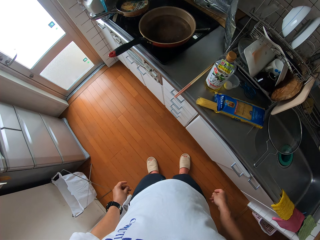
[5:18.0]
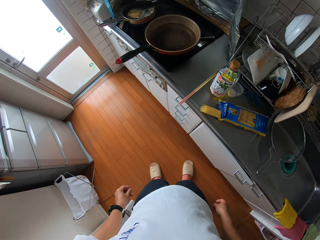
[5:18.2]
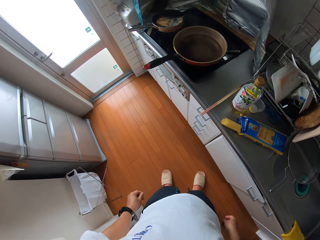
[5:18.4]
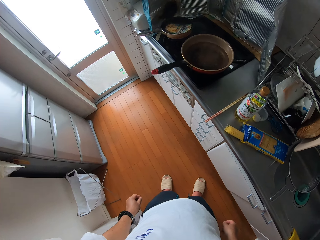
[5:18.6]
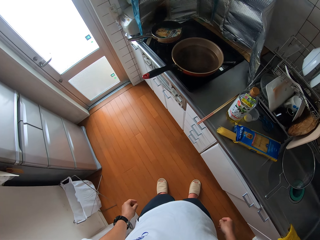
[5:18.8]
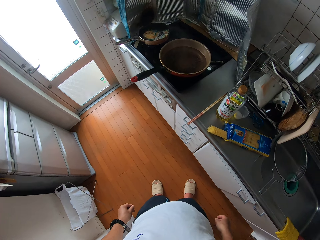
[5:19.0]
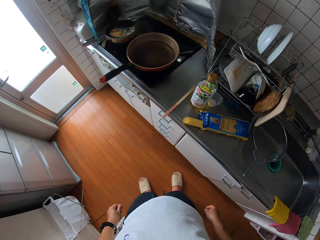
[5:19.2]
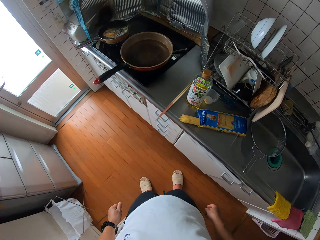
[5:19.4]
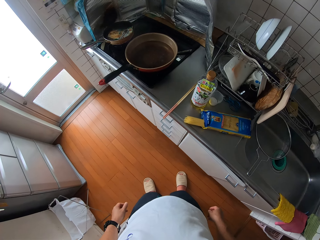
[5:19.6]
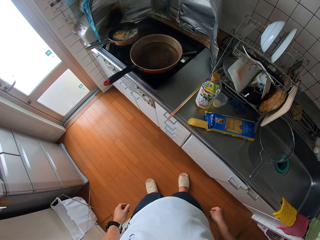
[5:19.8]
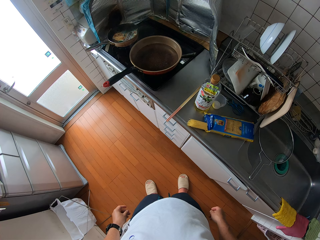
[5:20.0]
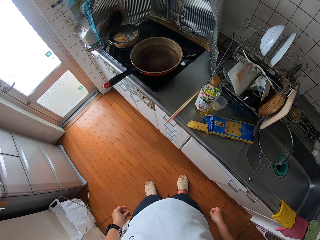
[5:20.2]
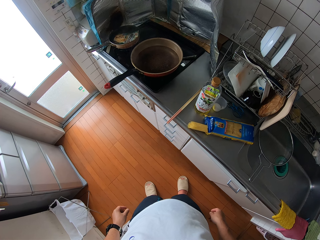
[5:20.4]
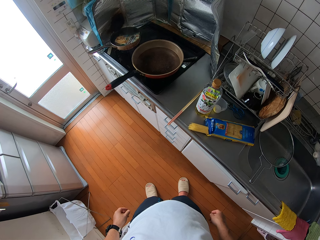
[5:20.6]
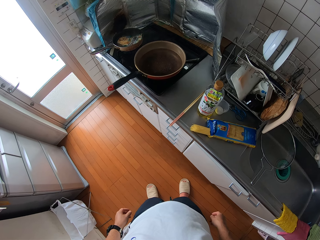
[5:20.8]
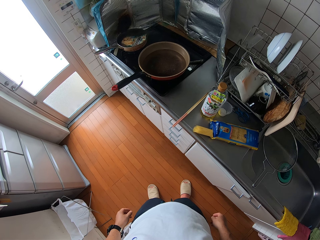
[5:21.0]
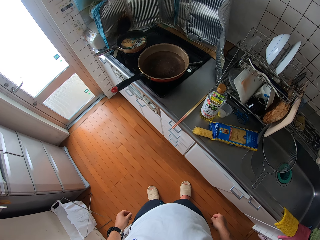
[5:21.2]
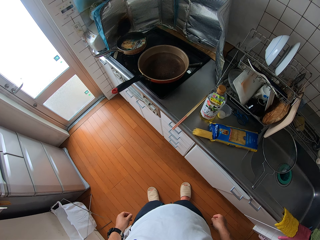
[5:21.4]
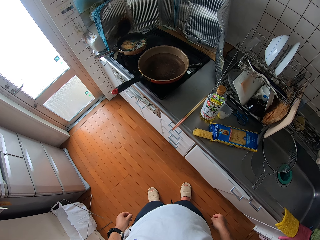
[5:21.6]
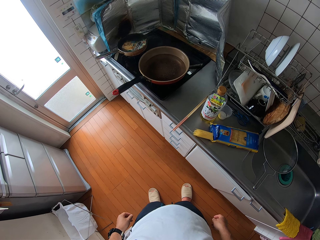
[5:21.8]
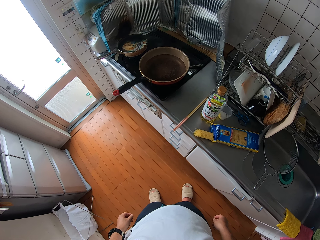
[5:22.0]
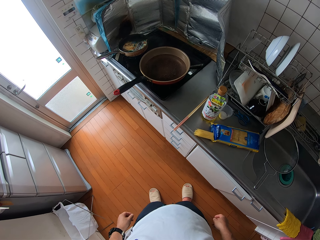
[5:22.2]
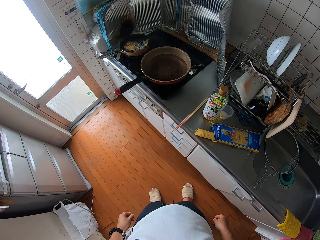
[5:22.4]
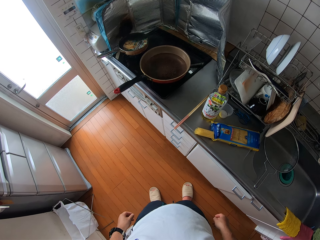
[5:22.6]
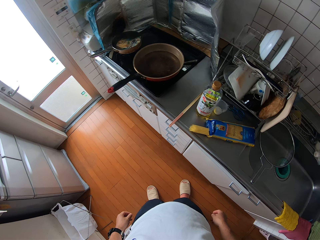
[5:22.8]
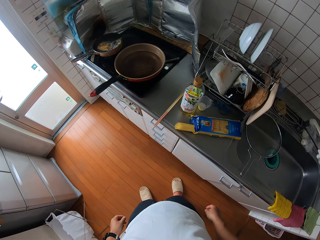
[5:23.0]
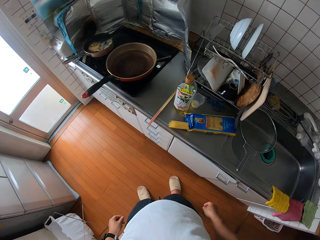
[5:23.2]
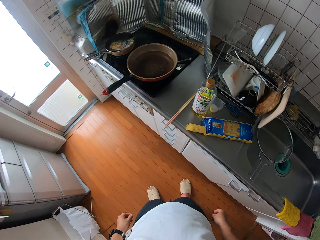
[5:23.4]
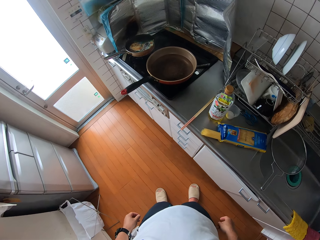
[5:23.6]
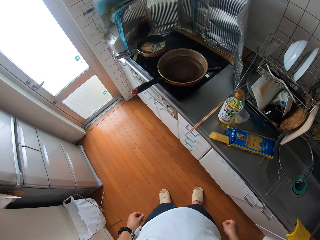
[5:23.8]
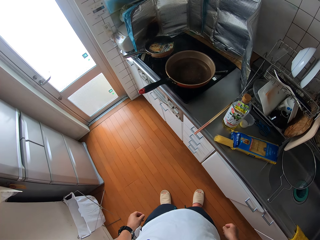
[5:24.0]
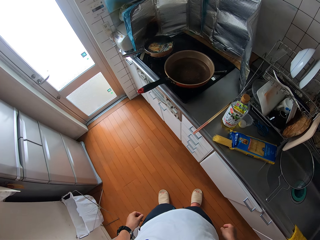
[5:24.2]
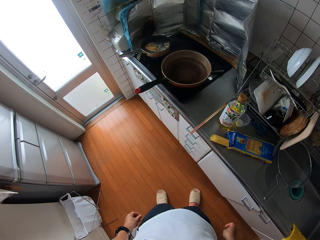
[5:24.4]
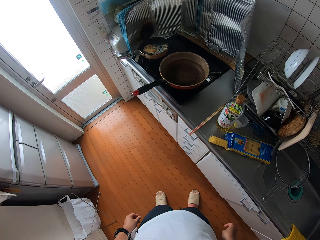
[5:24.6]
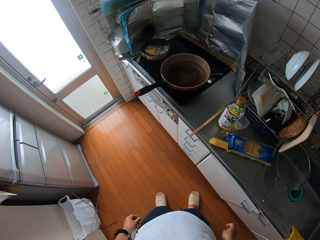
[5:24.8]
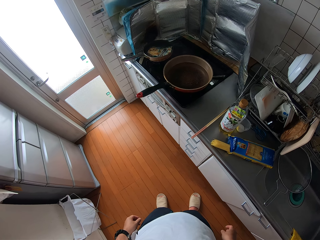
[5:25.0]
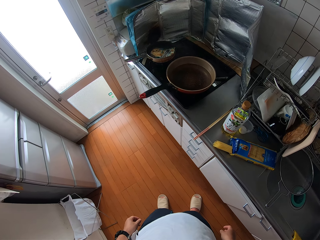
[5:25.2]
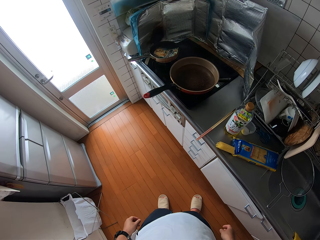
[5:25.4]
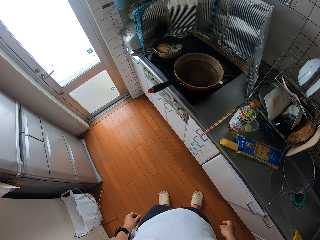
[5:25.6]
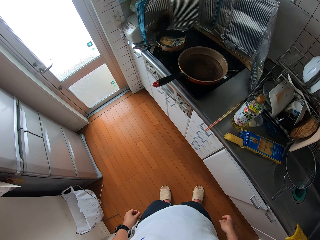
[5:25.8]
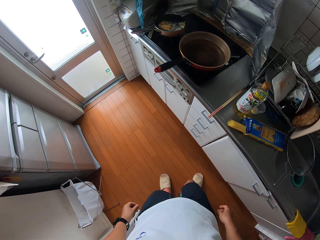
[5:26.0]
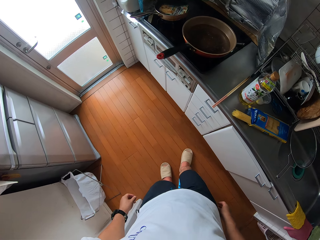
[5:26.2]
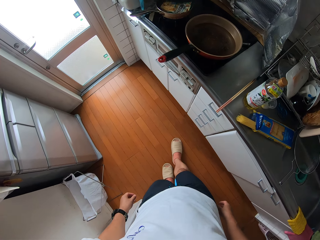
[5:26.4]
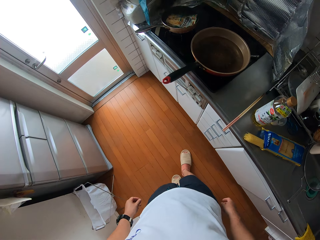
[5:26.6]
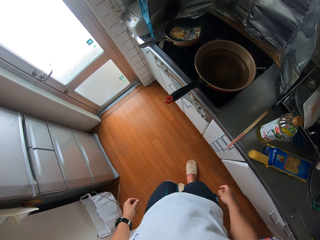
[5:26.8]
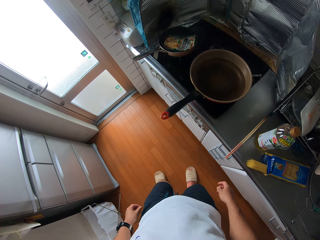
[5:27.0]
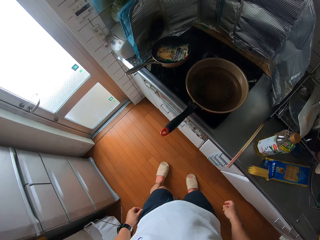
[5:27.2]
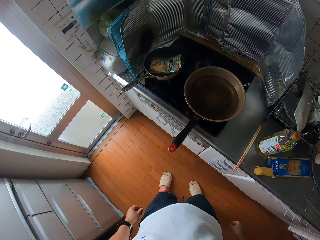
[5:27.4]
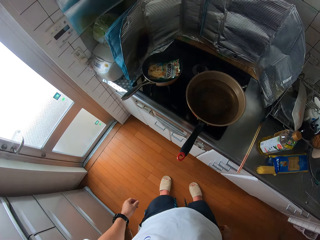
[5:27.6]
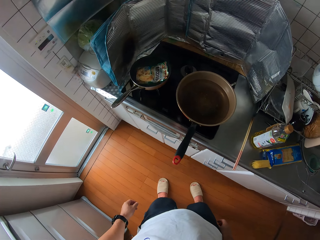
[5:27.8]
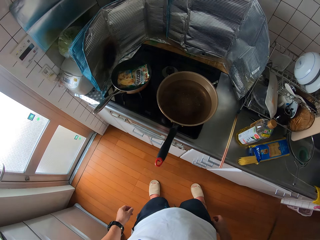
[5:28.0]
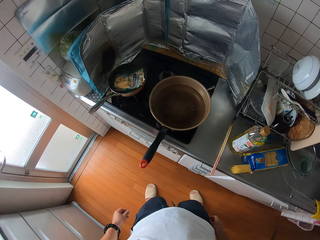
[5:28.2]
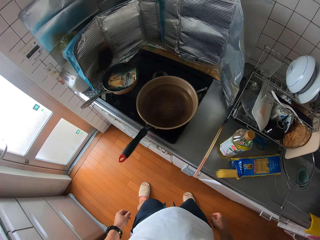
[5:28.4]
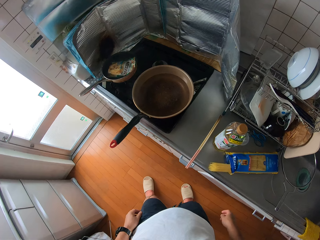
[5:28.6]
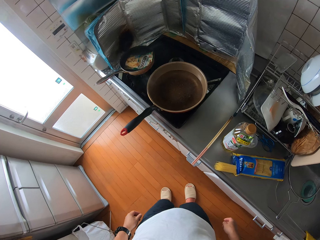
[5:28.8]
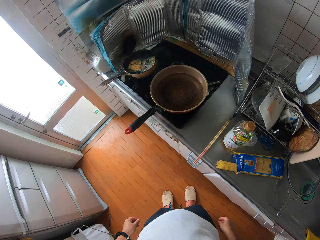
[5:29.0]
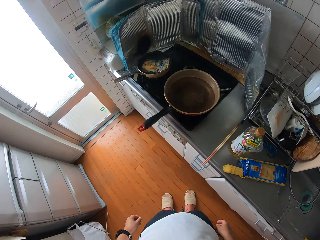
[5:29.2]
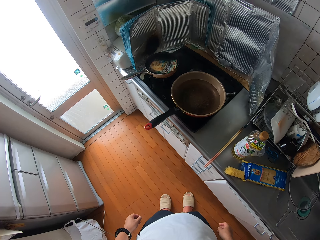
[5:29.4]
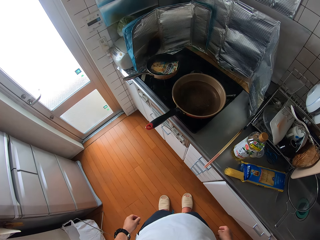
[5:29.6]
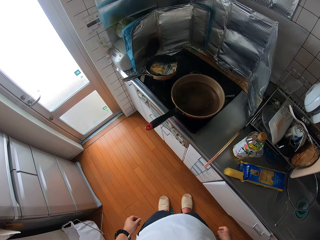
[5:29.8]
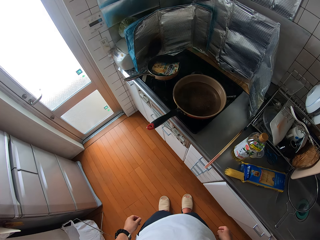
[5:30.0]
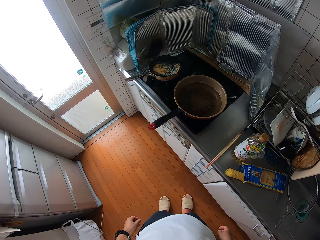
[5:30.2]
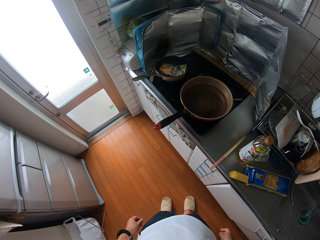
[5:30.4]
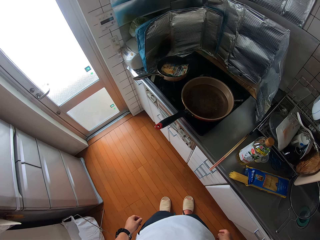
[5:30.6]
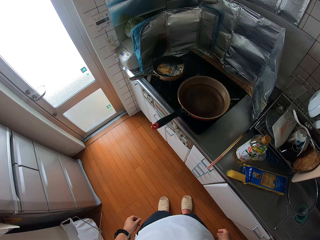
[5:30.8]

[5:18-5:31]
The camera wearer looks at the cooking pot. They move a few steps.

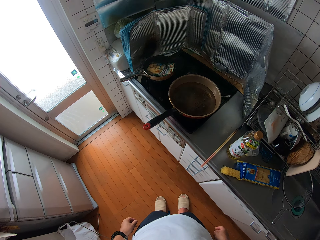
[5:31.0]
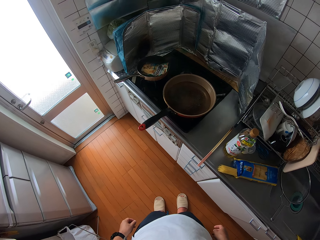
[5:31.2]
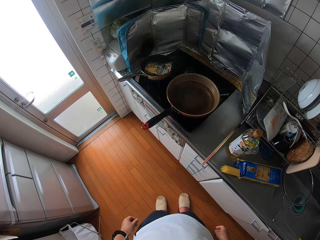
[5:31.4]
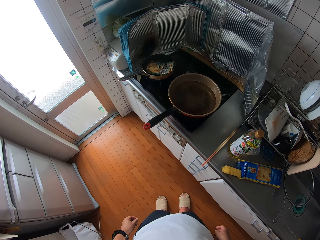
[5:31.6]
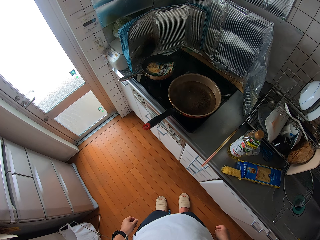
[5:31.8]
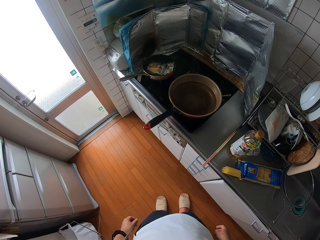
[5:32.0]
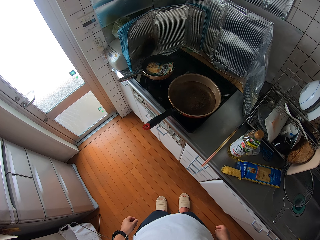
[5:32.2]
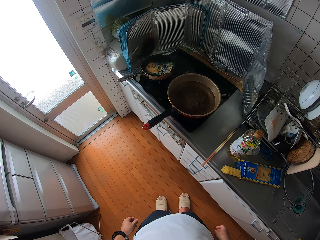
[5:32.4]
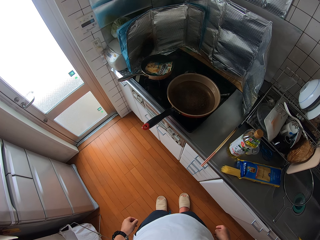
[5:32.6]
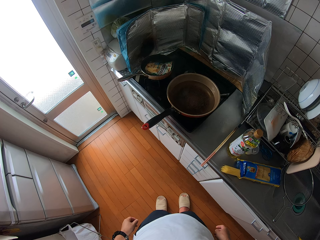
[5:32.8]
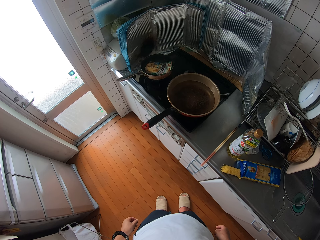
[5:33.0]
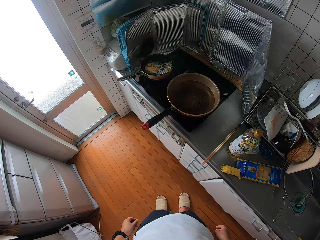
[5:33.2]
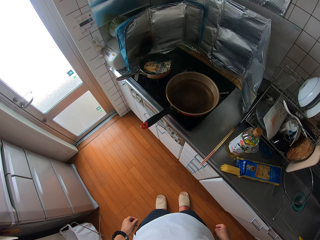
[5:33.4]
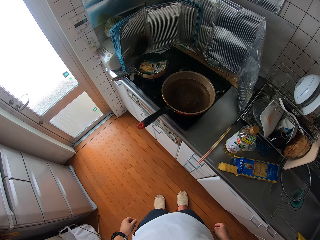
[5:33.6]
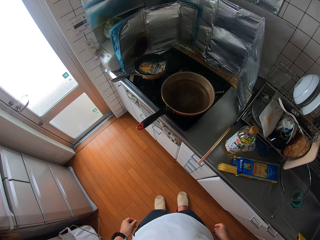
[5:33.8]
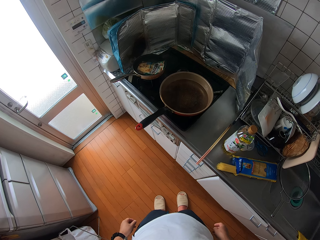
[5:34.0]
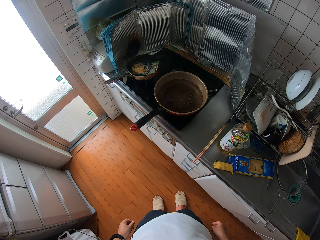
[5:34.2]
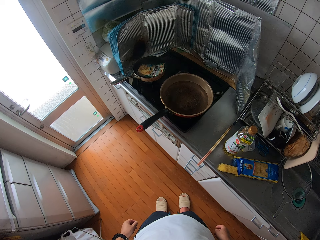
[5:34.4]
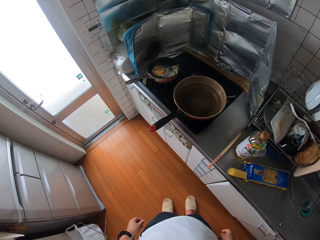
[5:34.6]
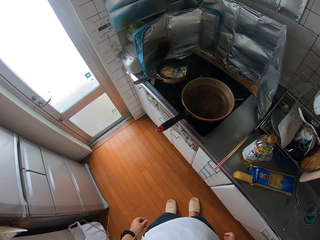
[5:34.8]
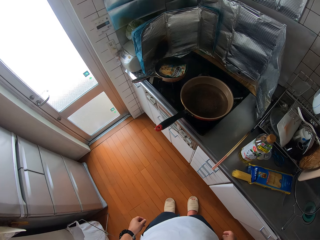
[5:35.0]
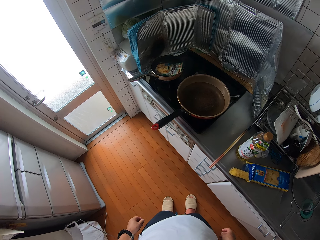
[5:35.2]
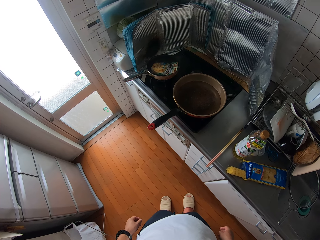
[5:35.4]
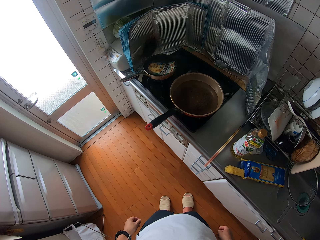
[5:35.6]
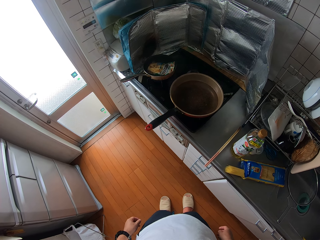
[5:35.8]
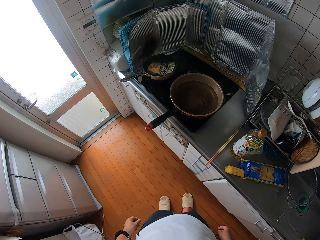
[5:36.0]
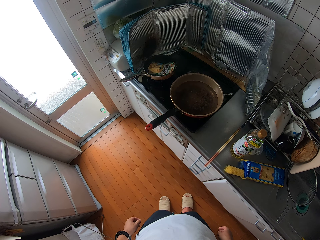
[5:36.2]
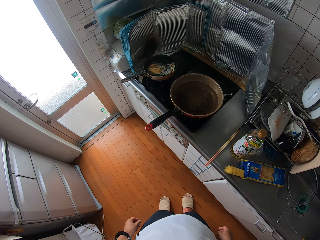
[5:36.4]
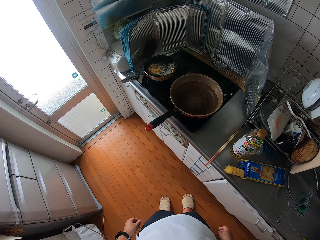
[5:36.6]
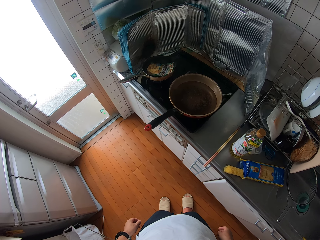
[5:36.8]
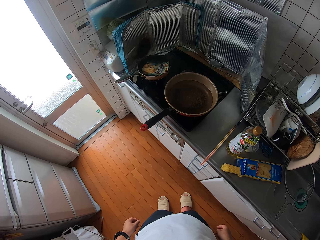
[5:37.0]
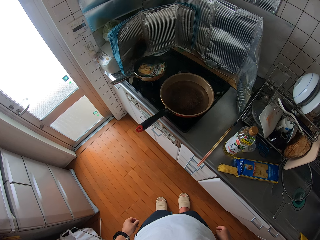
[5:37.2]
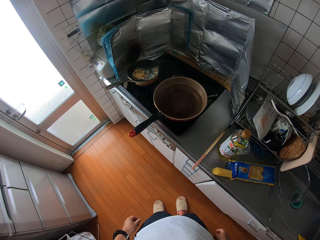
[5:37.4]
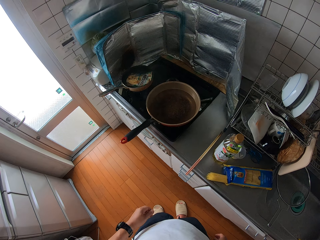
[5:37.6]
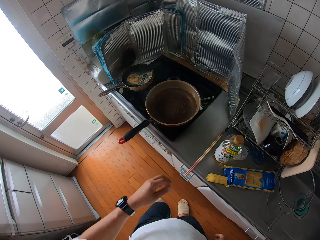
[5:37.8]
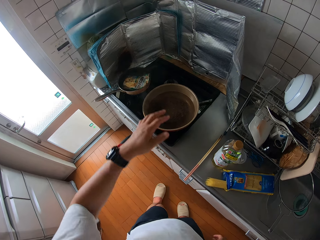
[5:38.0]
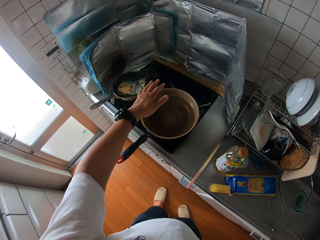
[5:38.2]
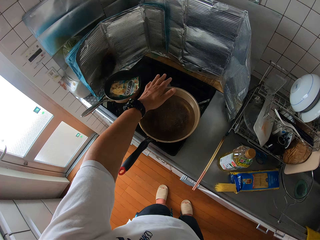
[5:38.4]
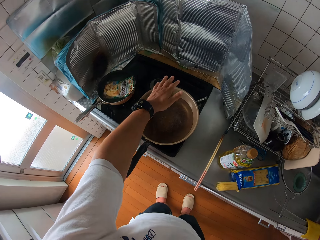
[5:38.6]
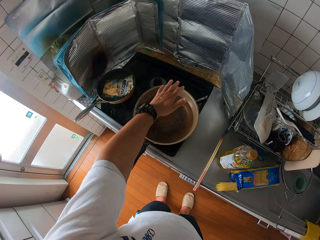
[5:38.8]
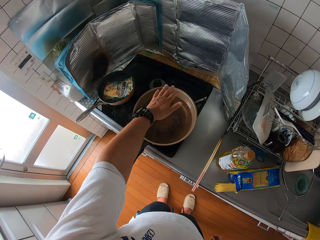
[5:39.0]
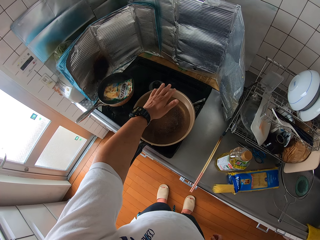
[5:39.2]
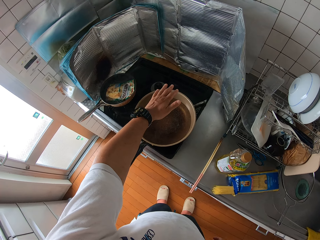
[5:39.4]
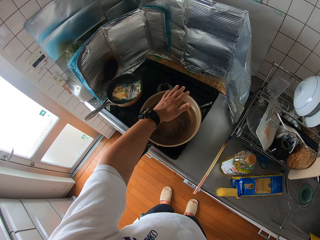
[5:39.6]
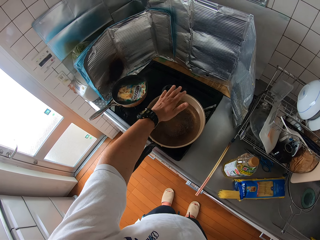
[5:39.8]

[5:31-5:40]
The camera wearer places his left hand over a frying pan on the cooker.
